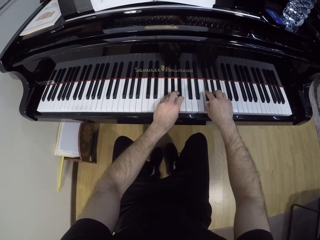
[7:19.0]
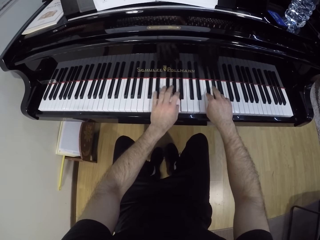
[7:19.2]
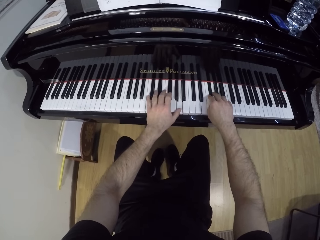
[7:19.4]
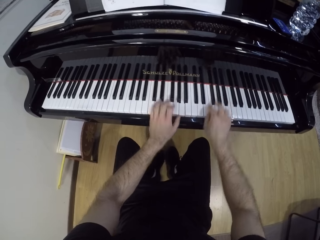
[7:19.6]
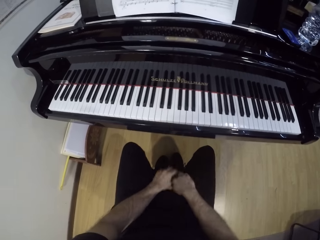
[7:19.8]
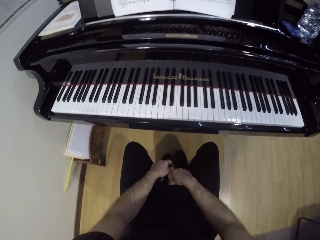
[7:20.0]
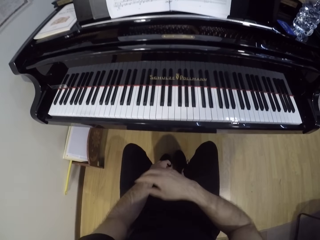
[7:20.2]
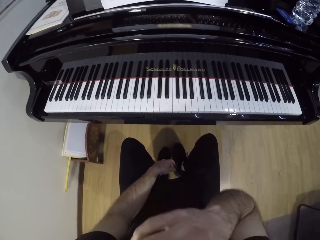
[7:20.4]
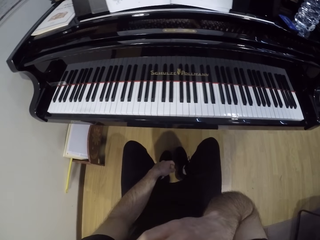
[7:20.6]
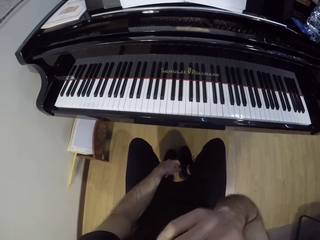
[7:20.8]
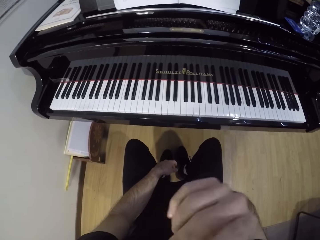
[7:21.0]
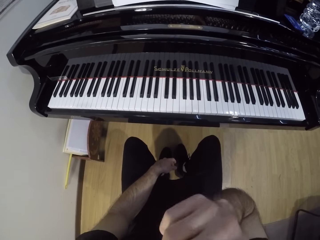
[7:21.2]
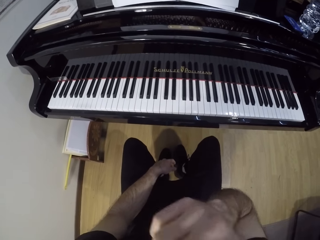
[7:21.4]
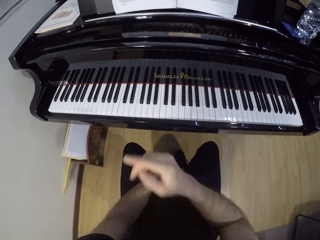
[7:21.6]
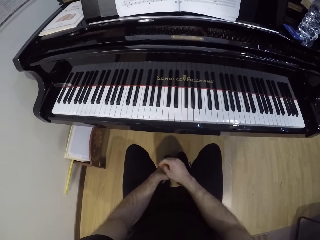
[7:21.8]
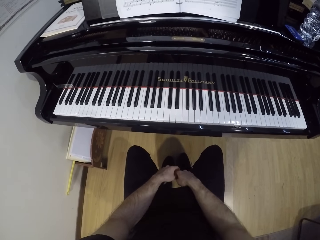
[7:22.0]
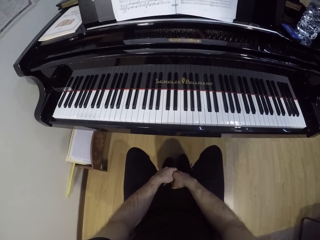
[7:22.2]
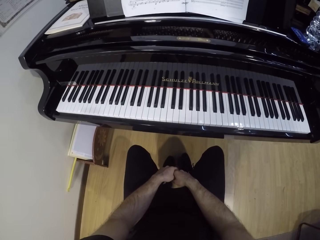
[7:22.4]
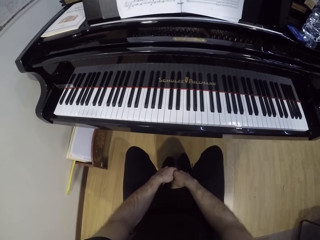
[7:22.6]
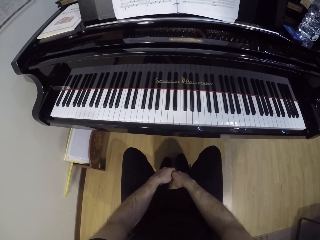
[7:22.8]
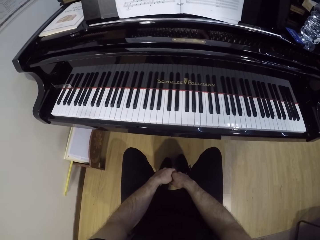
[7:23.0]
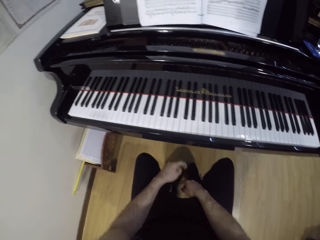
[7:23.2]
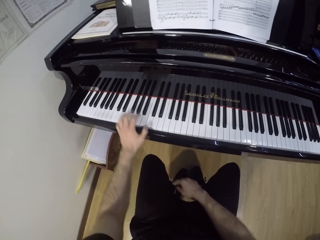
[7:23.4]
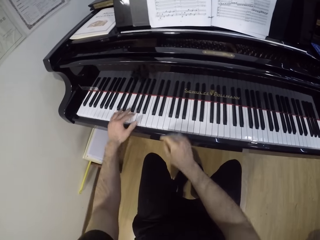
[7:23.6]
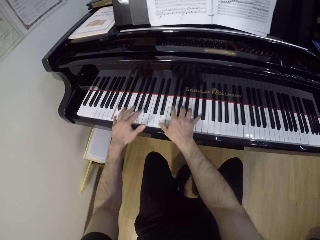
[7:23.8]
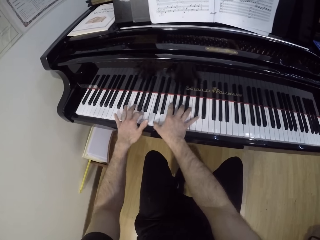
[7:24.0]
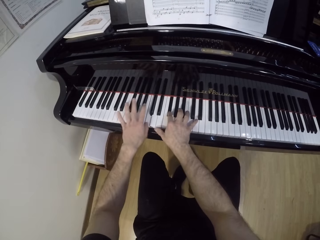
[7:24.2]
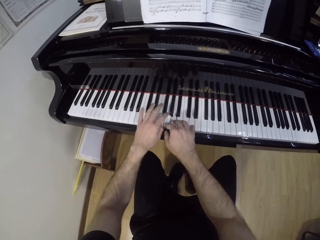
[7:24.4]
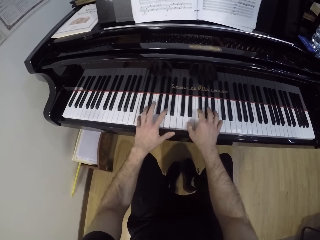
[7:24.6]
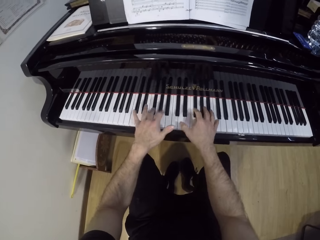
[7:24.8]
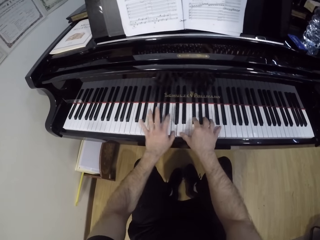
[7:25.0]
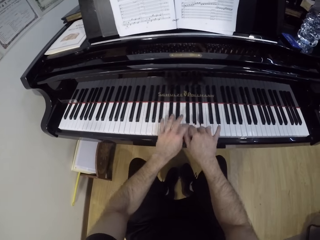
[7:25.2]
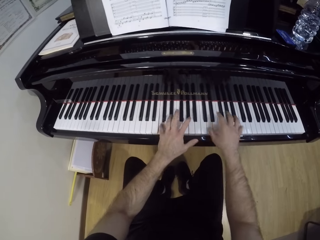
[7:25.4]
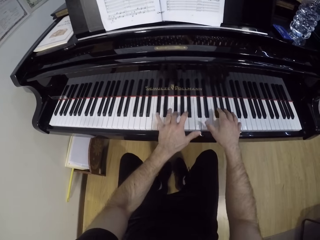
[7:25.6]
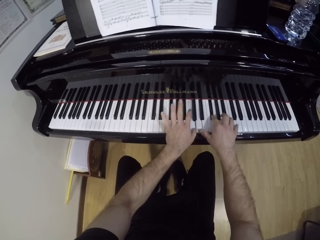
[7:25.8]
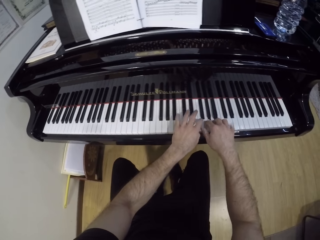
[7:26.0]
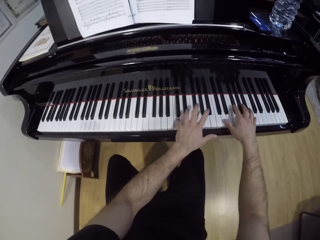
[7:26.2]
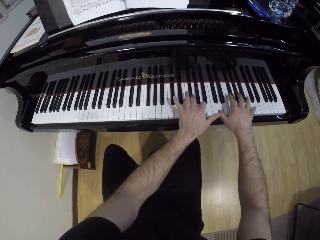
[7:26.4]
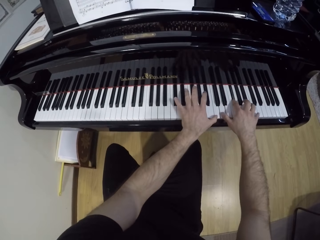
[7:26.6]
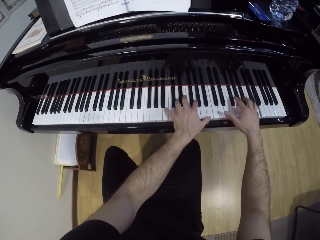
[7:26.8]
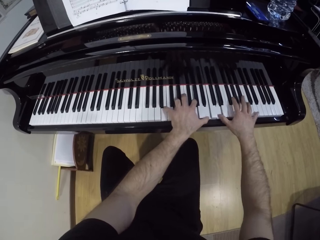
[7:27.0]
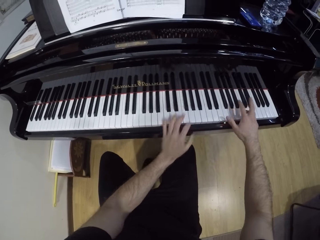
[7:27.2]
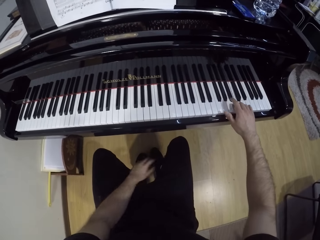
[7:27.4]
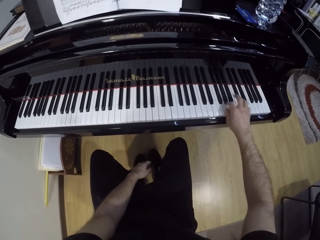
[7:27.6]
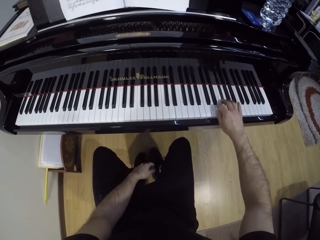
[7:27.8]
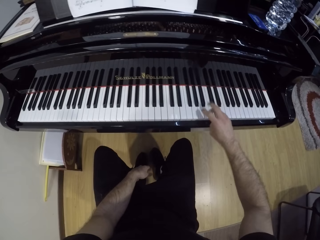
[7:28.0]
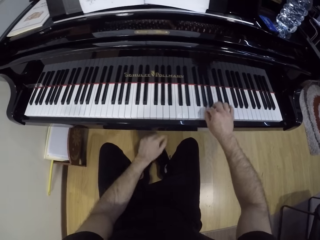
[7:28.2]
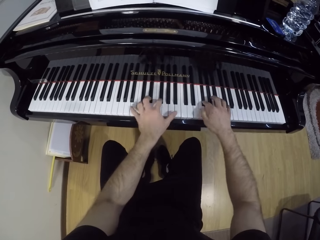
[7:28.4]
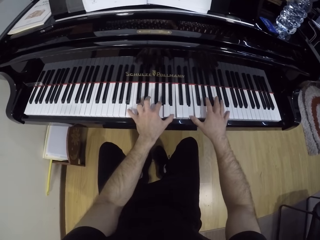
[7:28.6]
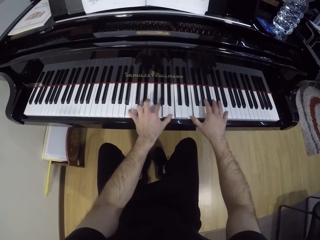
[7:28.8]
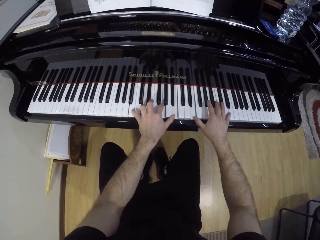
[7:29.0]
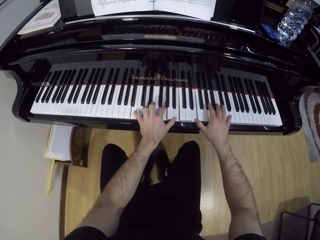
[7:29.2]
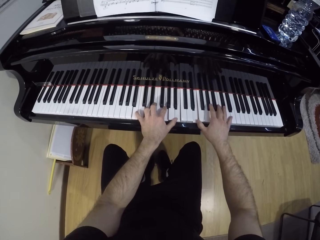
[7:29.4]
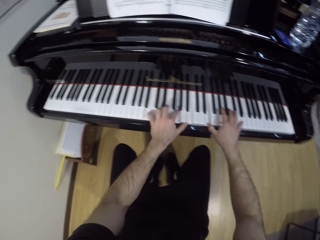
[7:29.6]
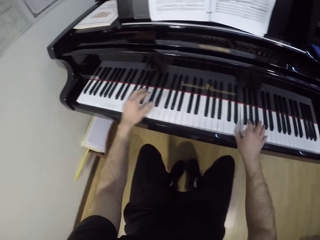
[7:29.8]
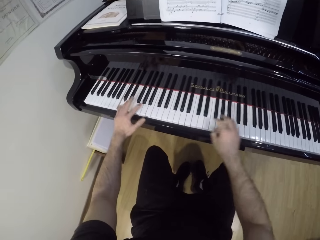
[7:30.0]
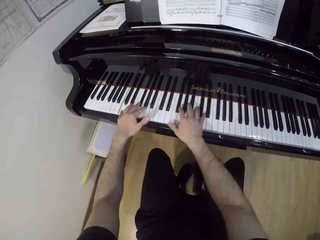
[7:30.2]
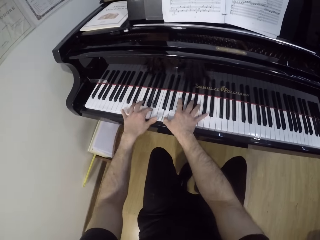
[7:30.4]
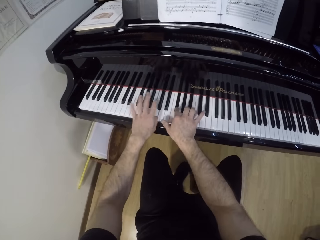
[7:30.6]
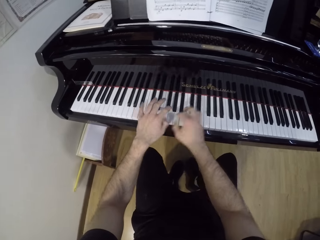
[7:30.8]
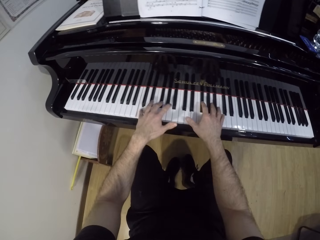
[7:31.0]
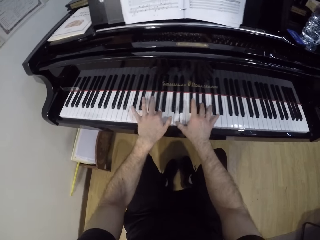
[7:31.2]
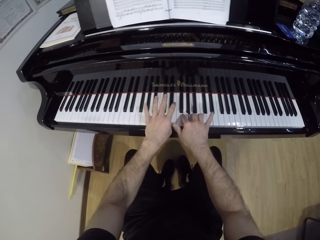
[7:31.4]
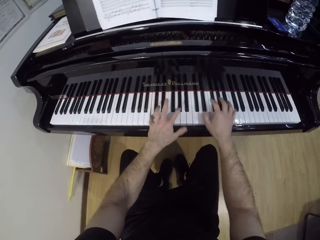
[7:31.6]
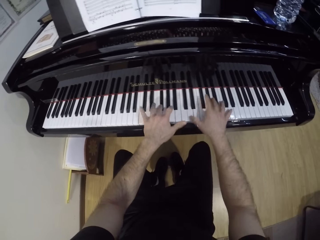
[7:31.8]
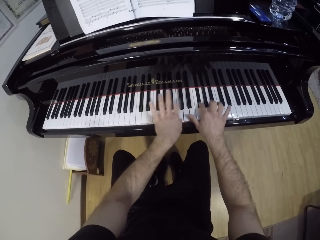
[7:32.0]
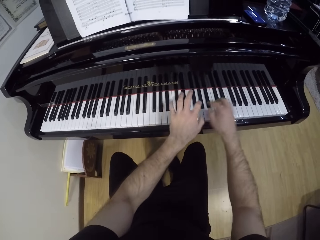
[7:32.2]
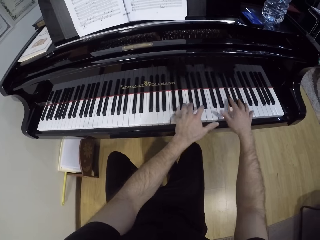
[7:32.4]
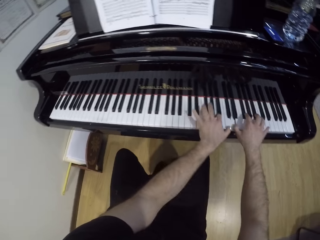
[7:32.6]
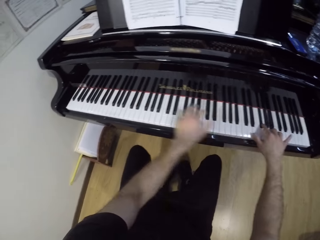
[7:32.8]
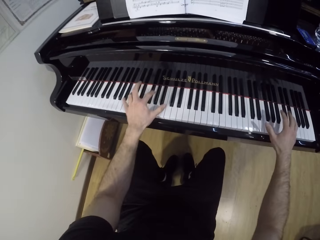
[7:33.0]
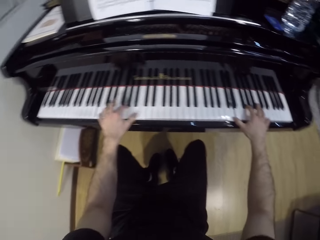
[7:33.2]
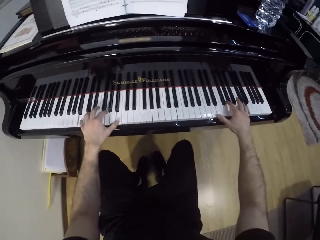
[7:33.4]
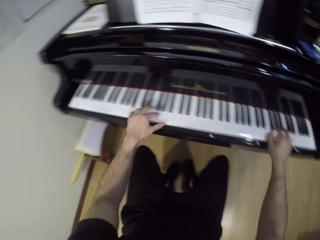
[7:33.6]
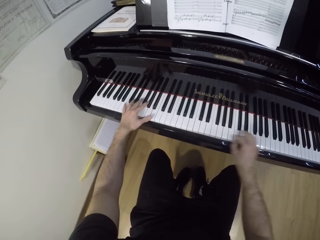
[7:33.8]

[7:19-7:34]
The camera wearer cleans his mouth with his right hand. He raises a hand. He looks around. He plays the piano with both hands. He plays the piano with his right hand. He plays the piano with both hands.

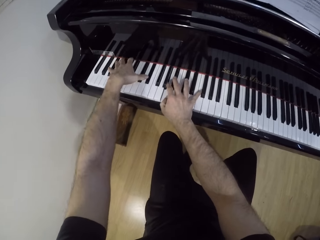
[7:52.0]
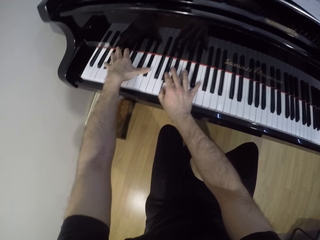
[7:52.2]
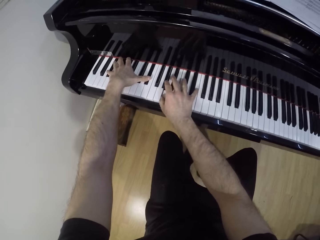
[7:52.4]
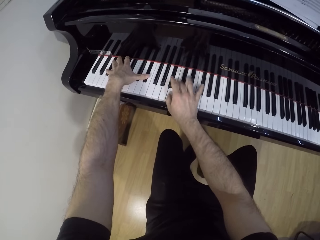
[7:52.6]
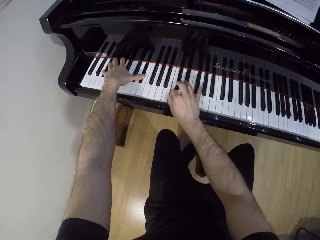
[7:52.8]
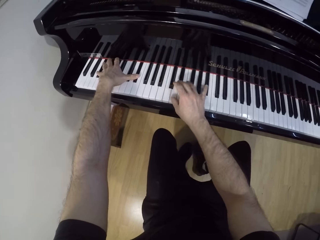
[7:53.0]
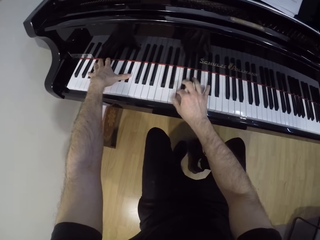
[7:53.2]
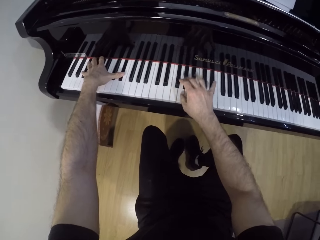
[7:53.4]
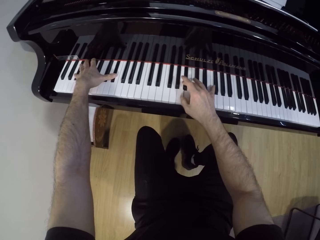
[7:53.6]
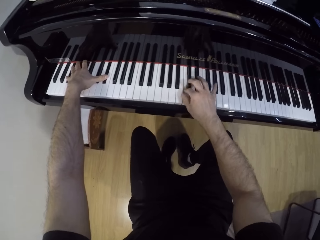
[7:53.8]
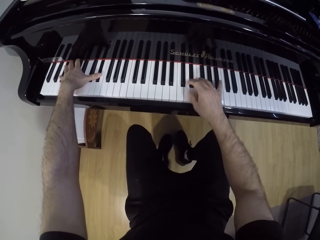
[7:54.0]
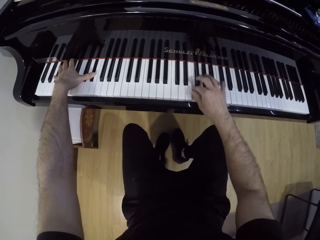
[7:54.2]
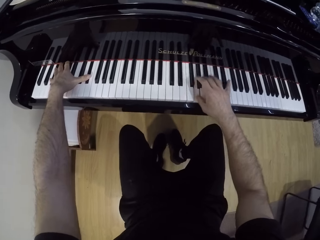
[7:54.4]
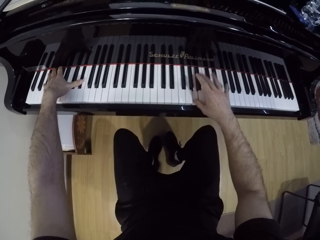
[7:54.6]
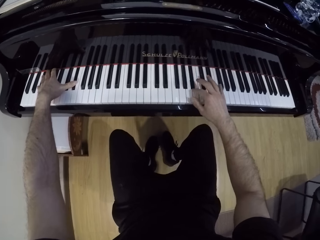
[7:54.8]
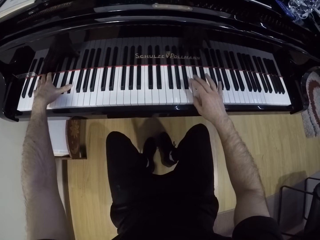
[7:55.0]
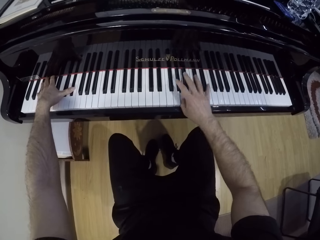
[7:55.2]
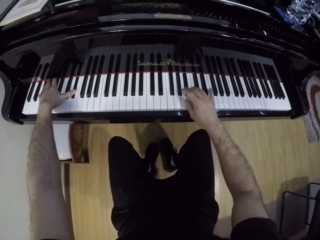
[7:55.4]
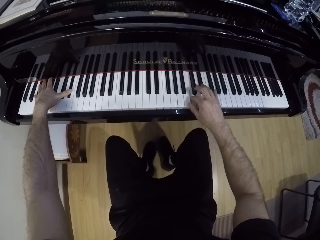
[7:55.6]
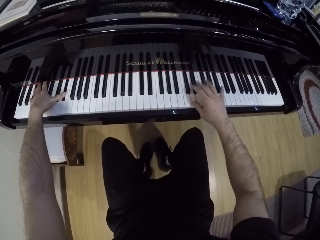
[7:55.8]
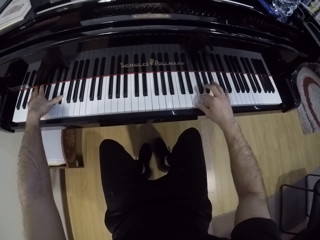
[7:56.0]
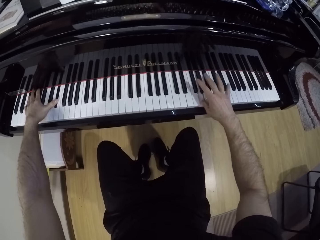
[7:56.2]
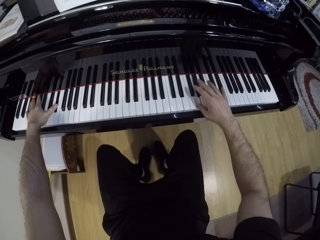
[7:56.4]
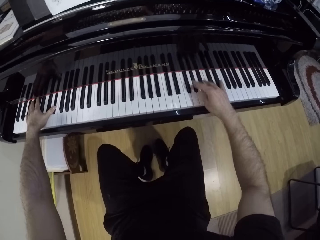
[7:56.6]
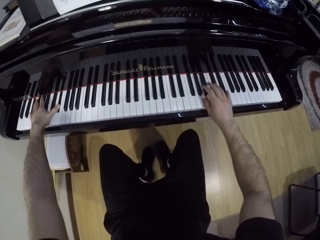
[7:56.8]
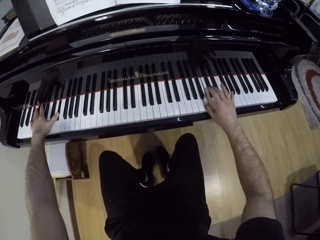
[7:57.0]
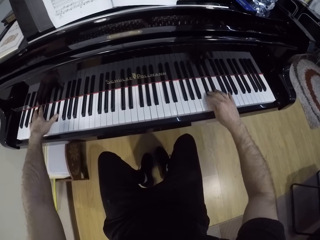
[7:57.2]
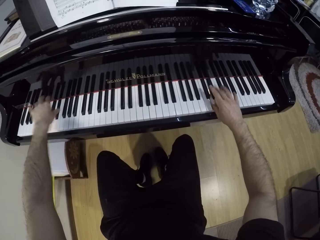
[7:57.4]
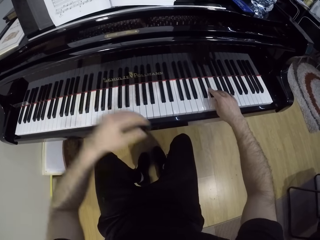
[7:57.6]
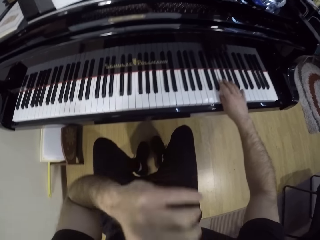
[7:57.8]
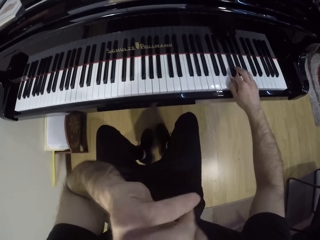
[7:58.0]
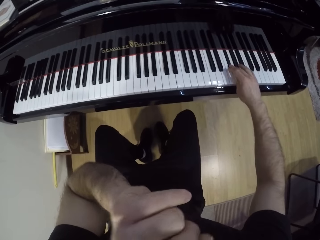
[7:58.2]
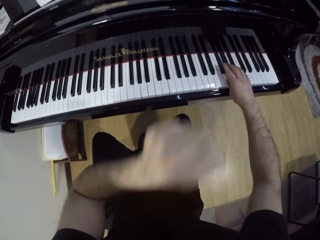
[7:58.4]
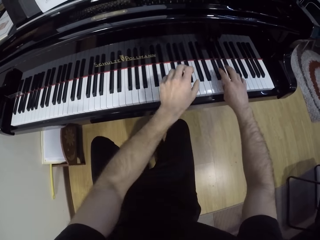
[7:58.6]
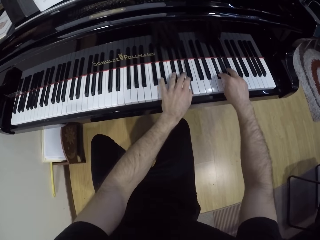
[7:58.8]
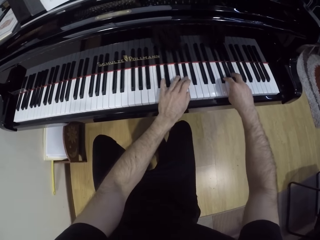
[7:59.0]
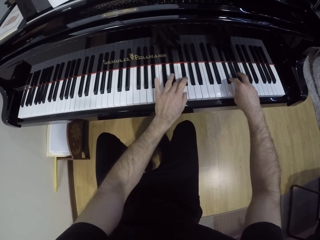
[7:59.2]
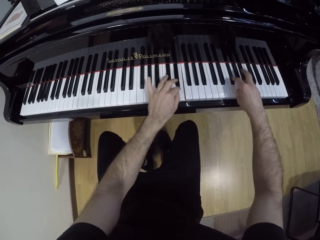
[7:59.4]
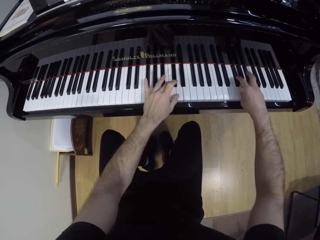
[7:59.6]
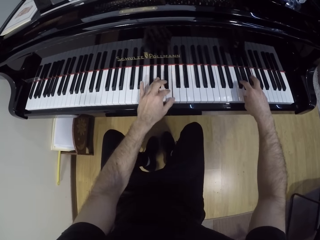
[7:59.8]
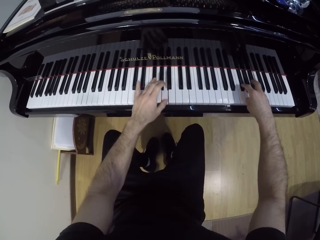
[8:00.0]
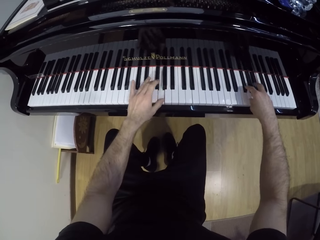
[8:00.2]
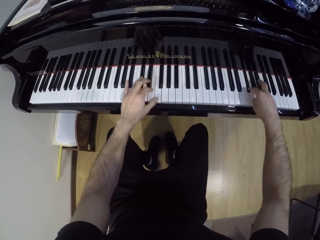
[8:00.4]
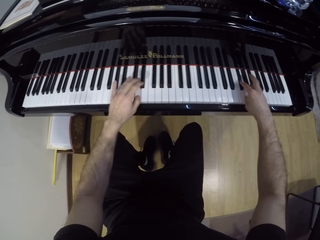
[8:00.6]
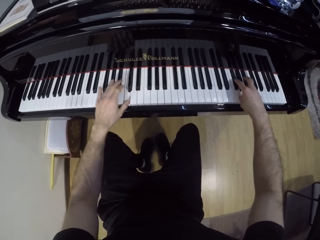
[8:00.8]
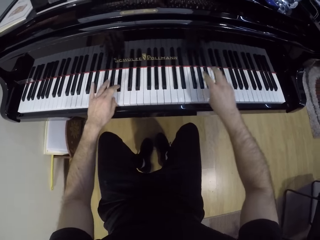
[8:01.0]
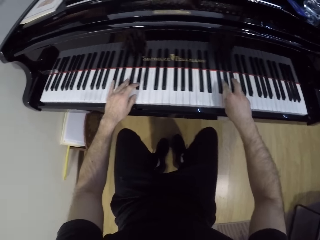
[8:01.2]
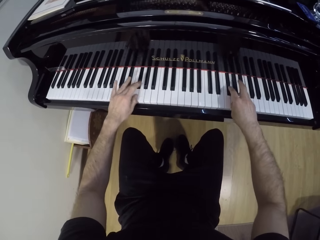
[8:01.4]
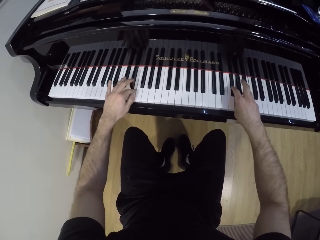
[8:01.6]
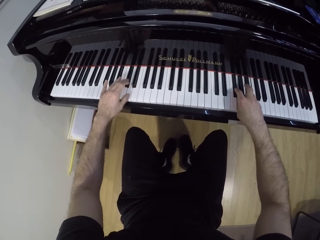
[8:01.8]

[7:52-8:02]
The camera wearer plays the piano with his right hand. He plays the piano with both hands.
